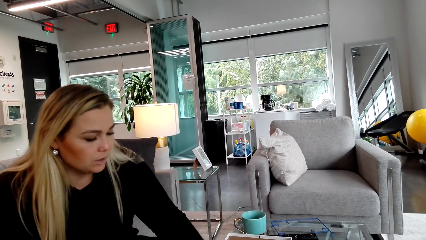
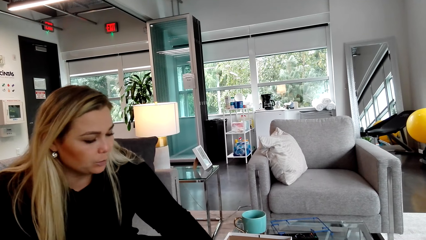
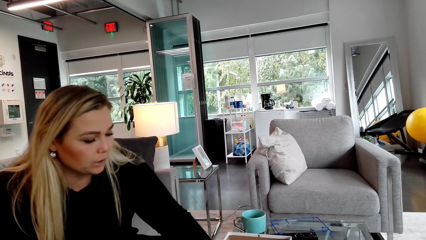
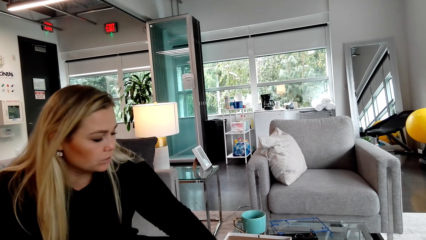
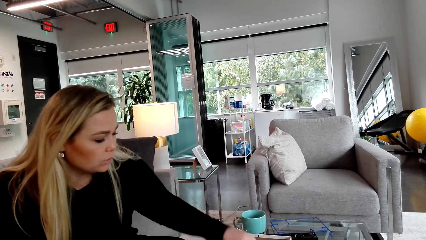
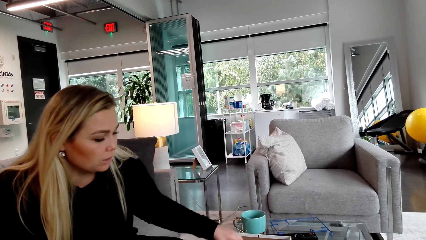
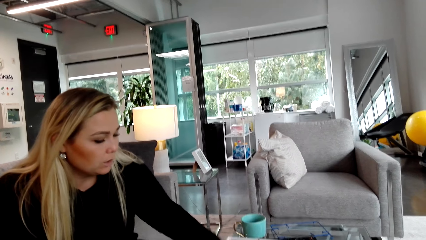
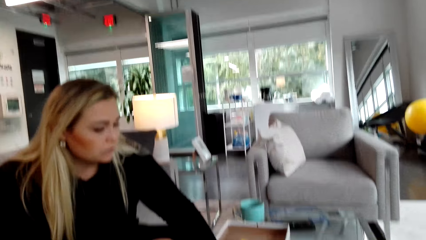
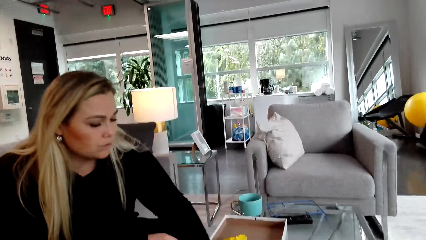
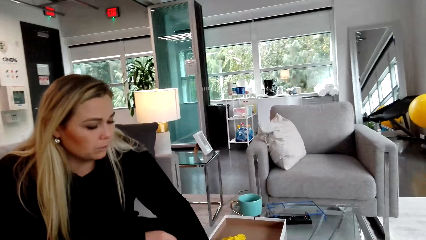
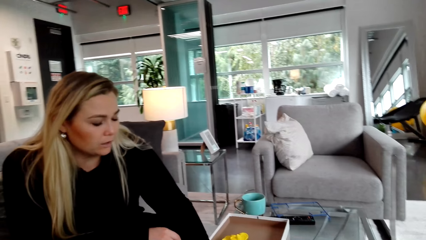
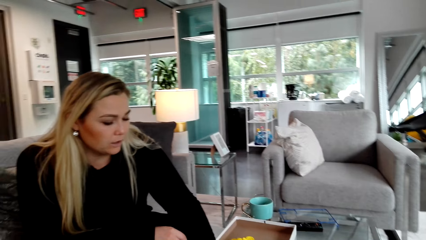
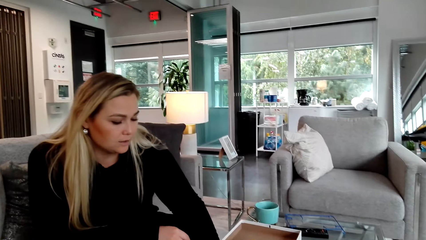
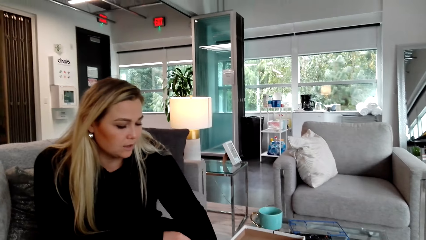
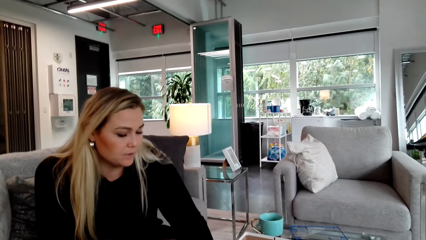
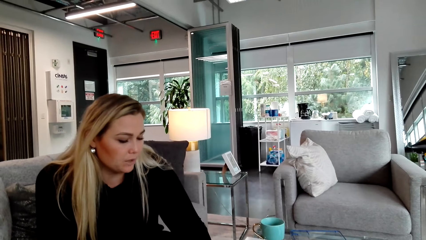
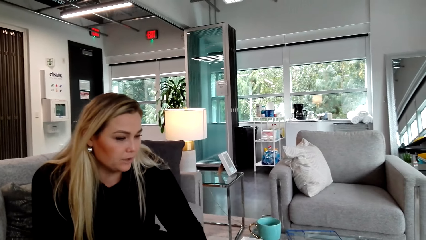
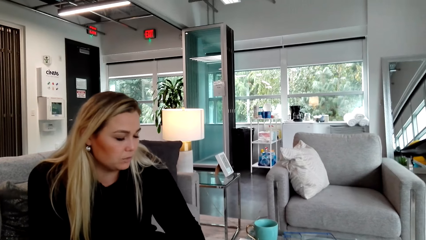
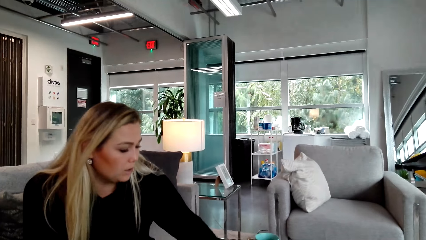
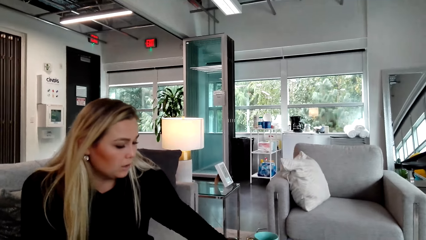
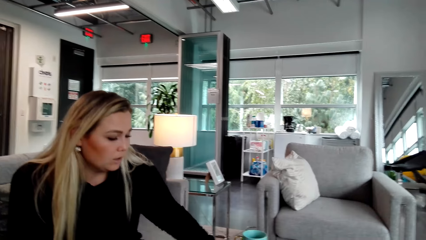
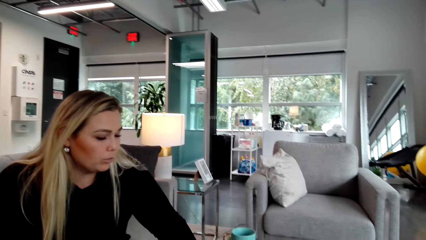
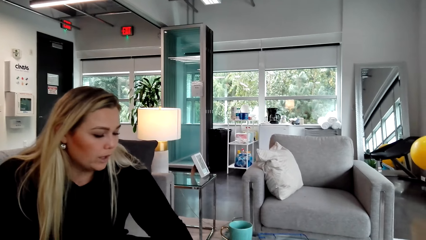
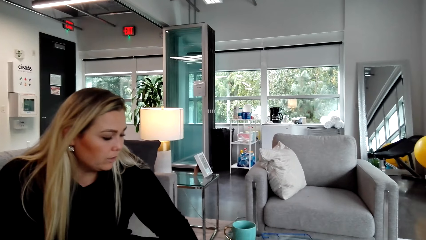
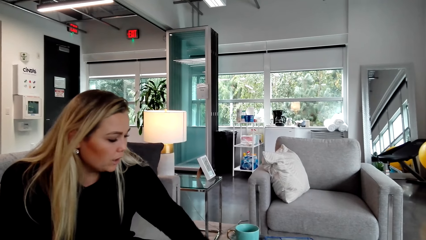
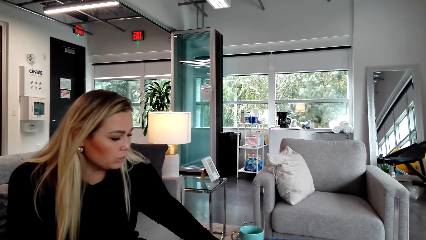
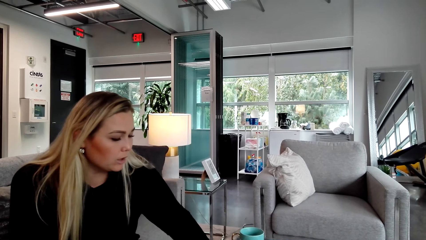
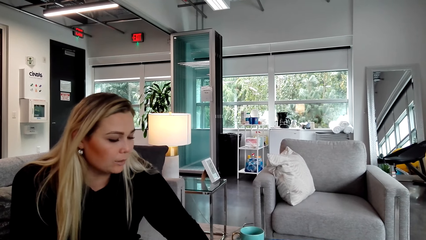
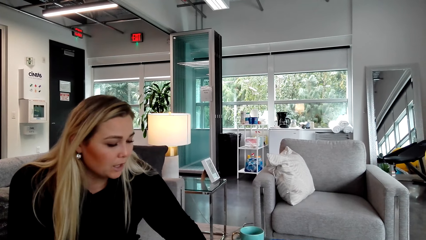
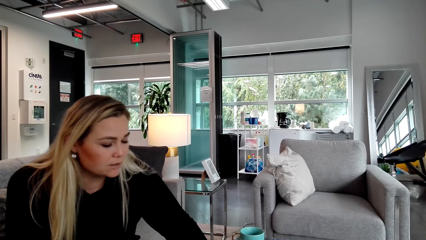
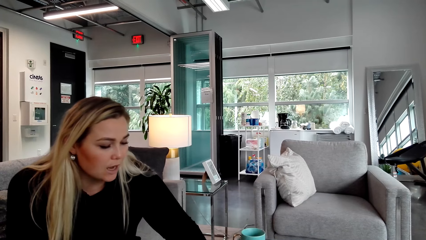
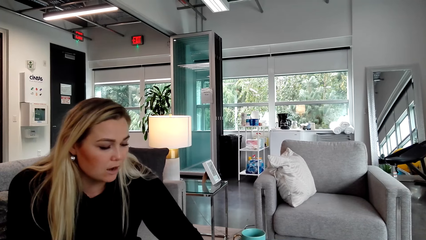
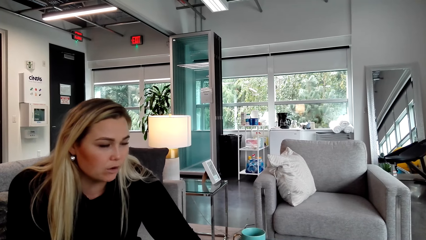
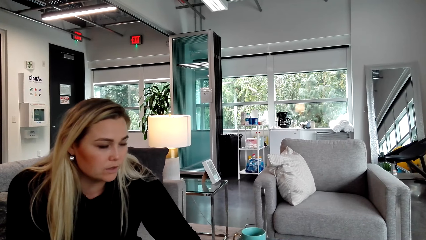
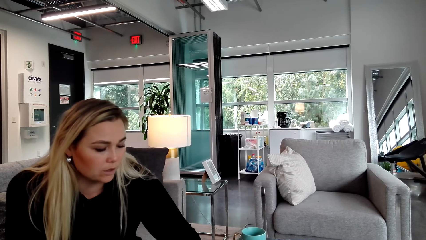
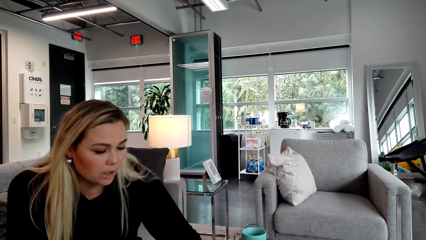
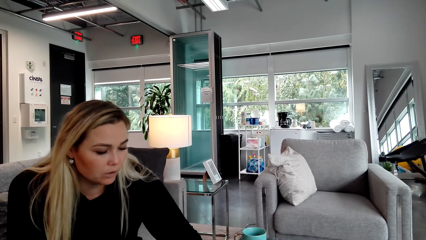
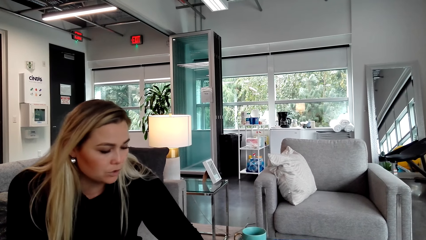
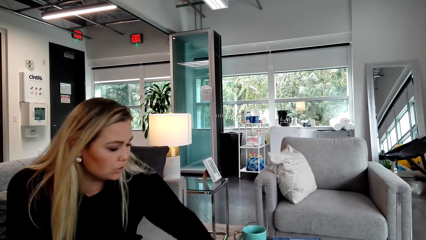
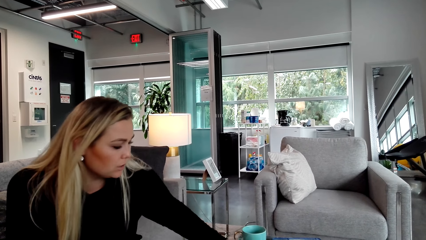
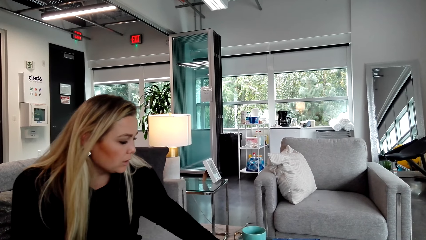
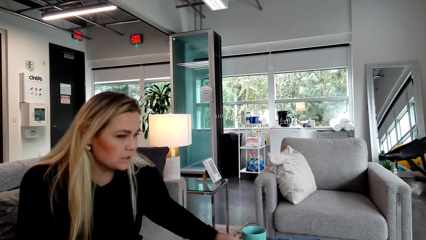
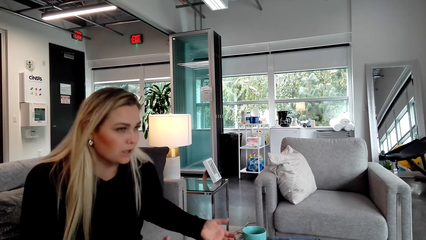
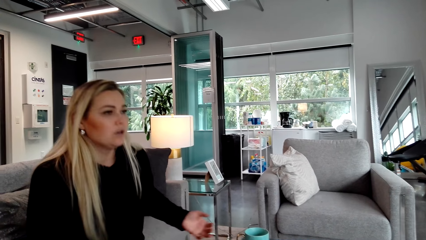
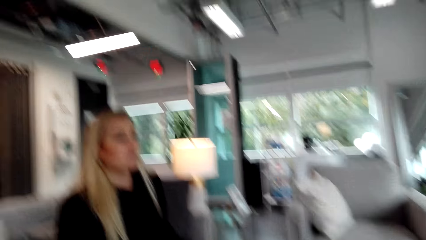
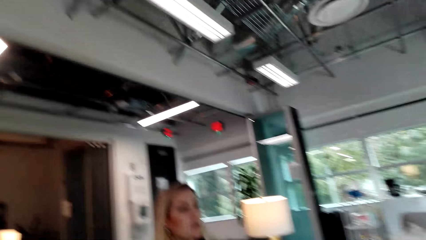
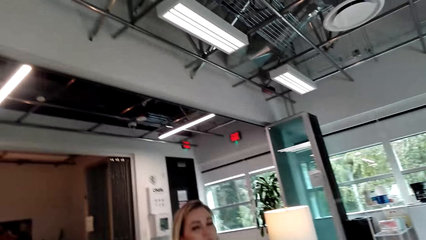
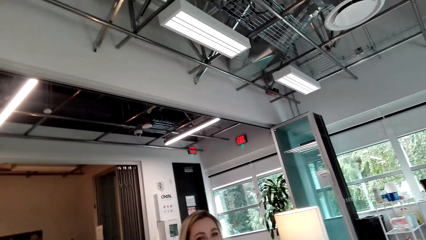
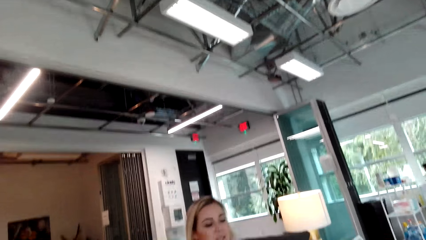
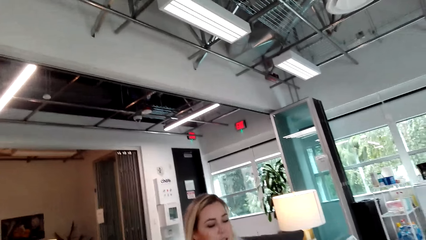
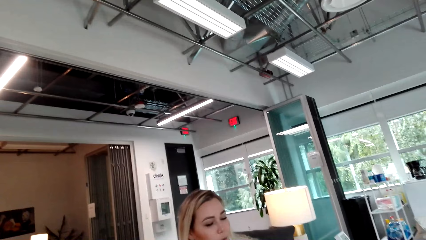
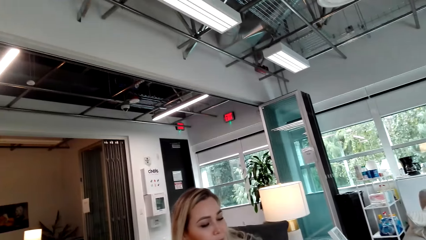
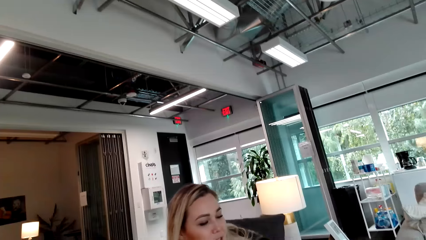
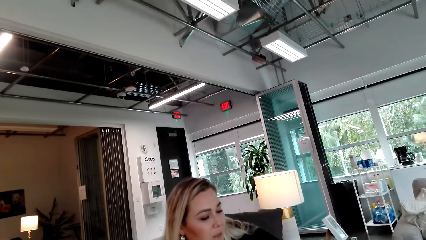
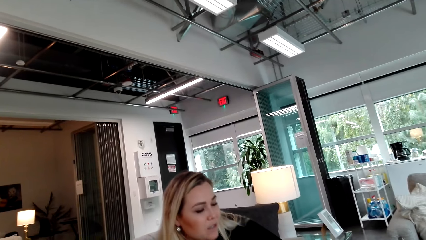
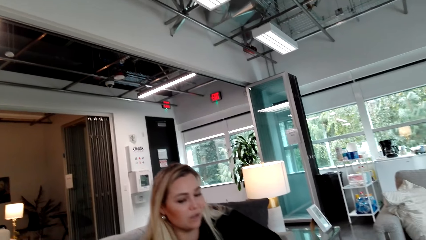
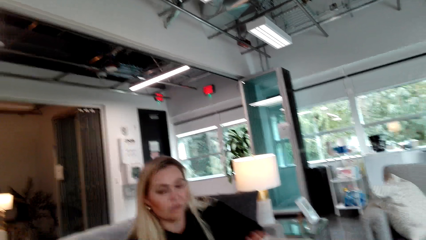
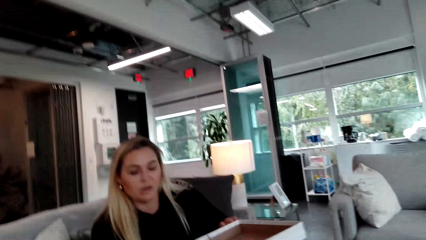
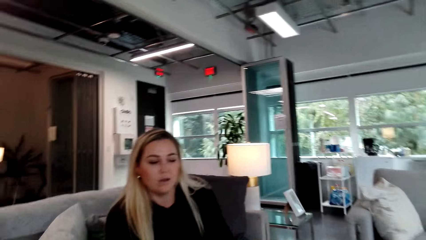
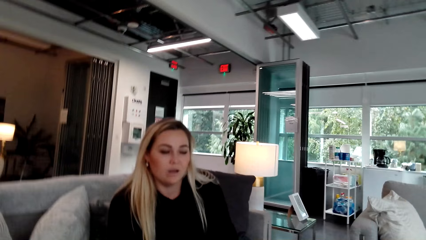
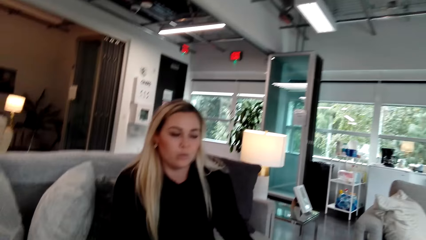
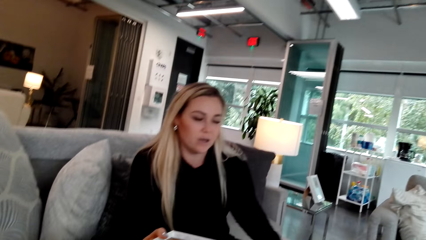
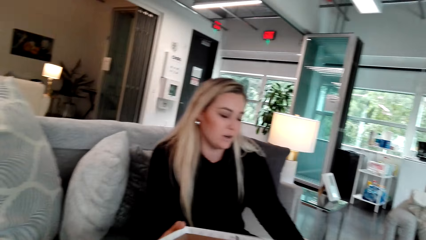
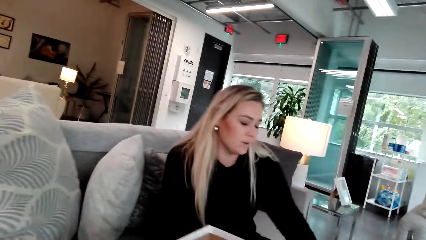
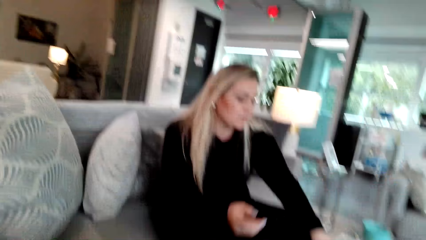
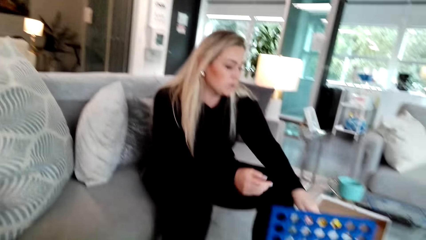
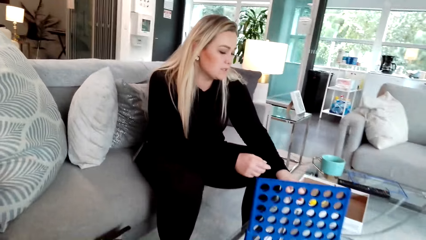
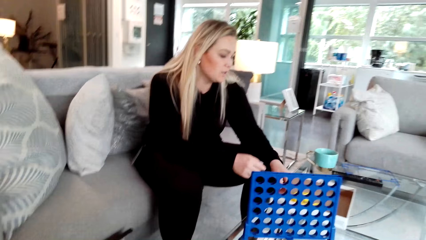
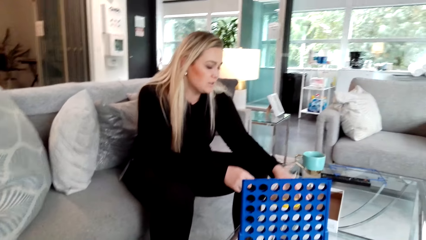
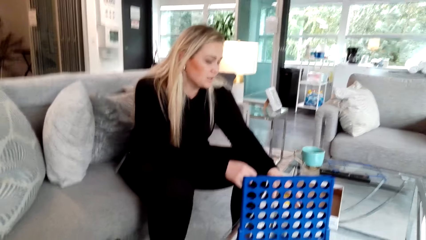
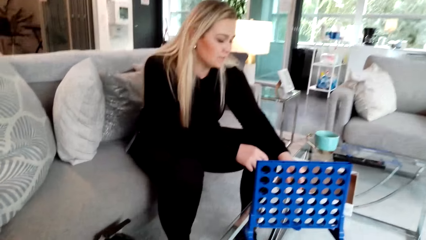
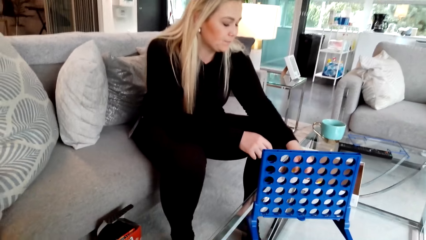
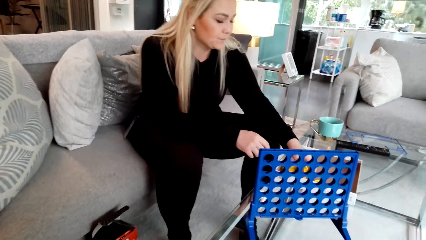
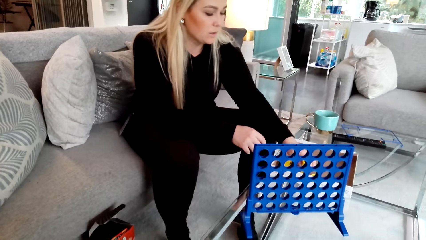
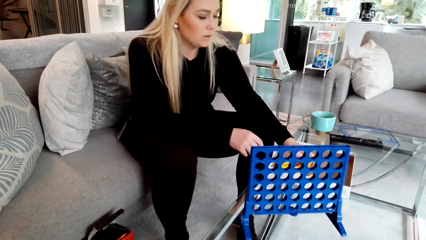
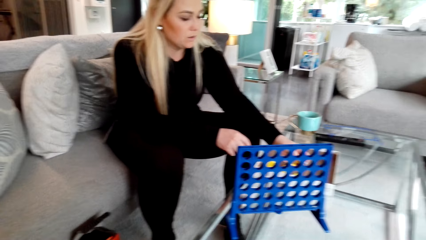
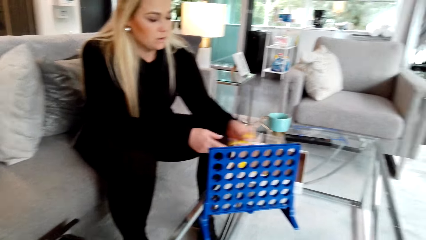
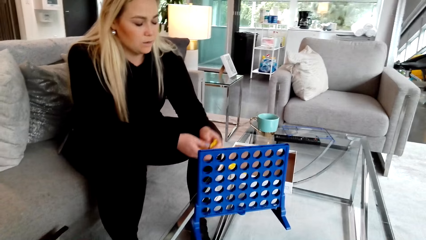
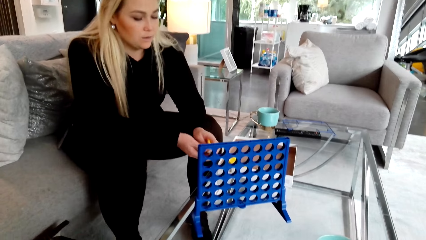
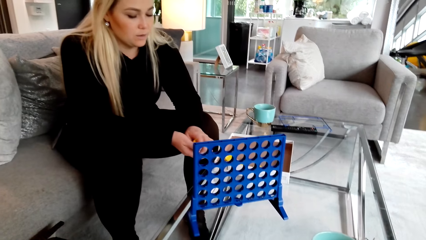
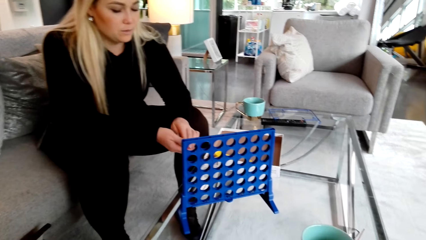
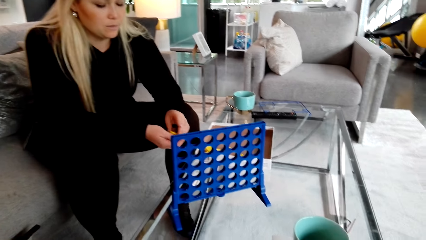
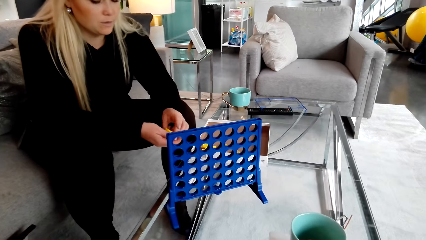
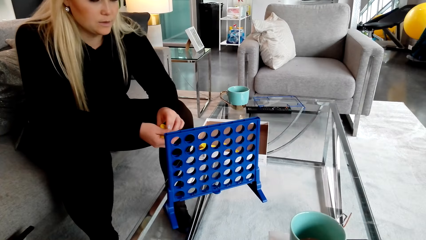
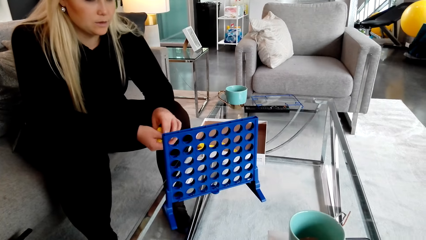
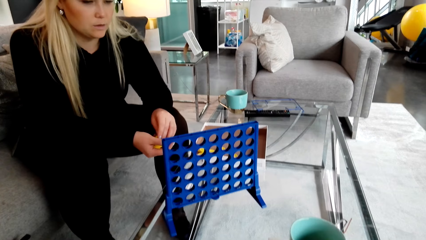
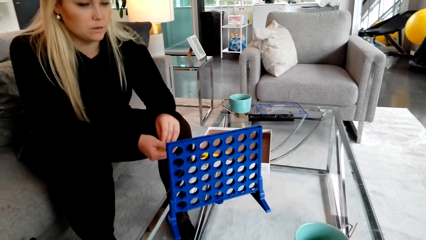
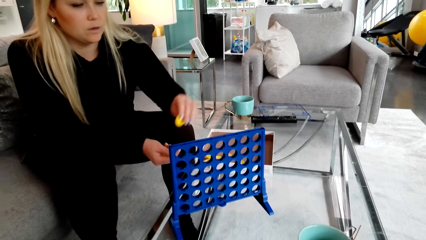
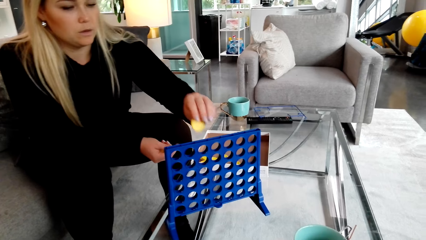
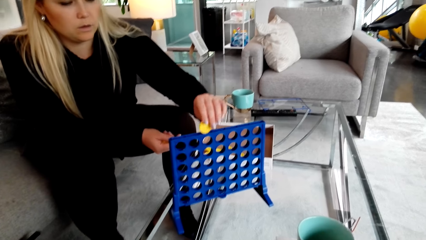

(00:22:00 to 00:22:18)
A woman picks up lids.
